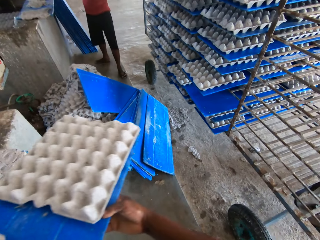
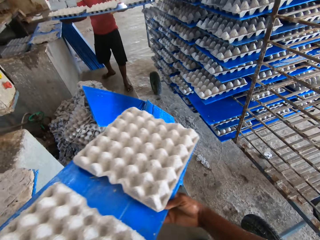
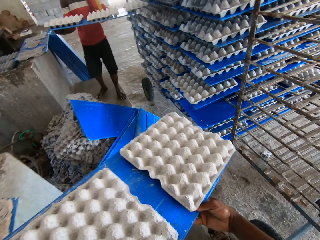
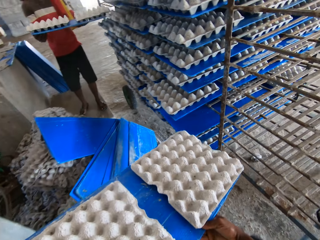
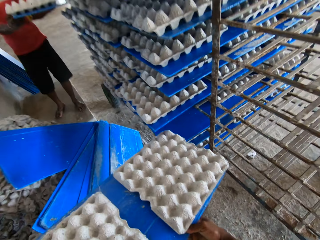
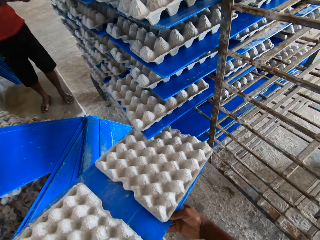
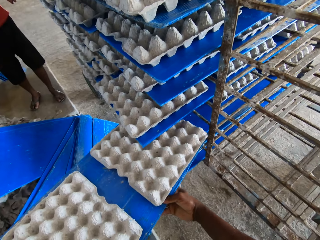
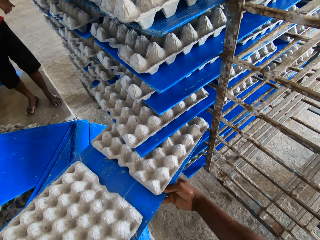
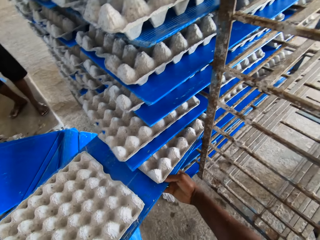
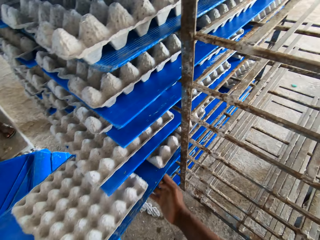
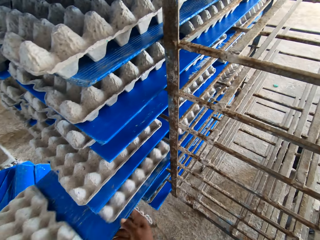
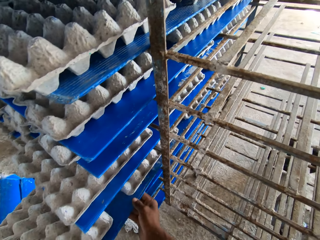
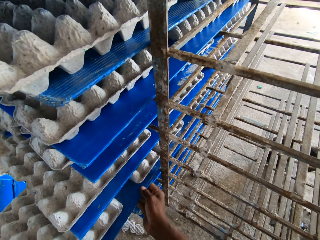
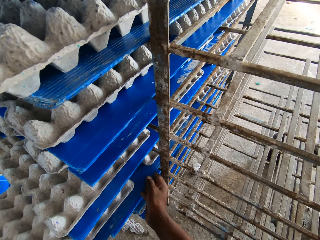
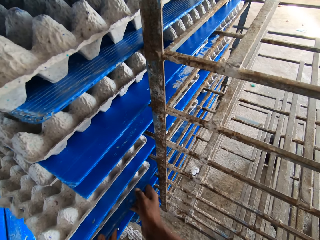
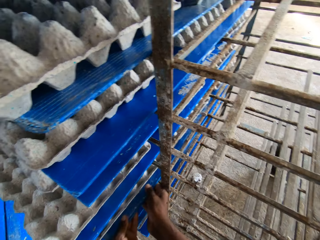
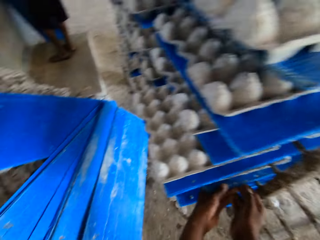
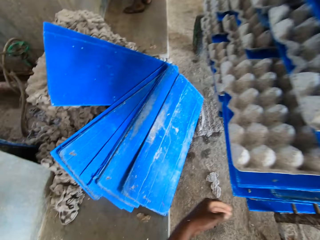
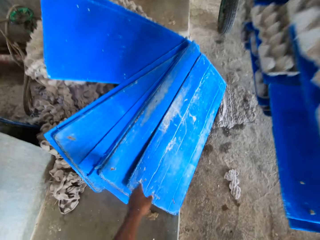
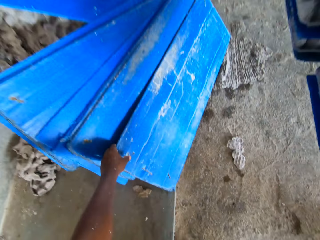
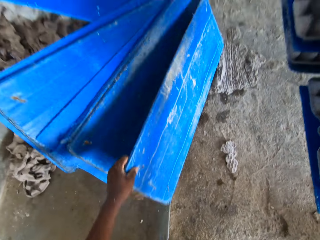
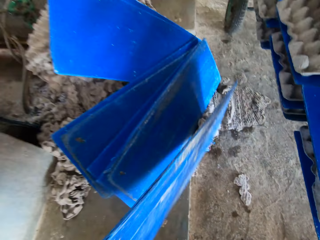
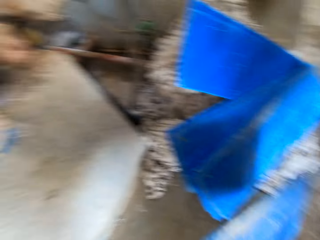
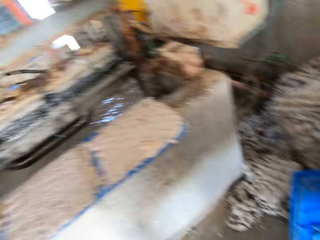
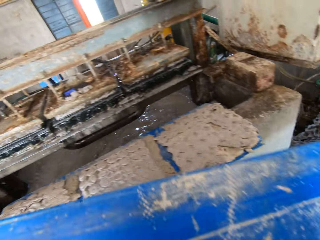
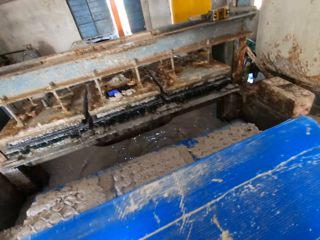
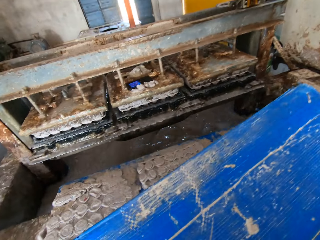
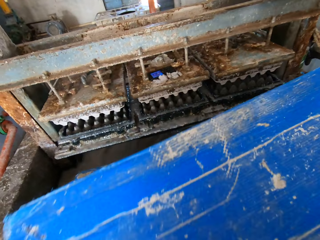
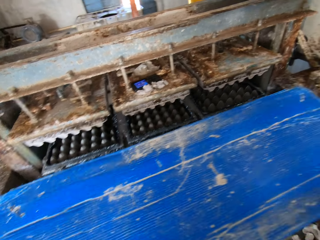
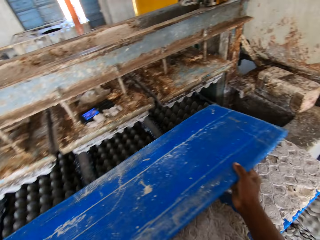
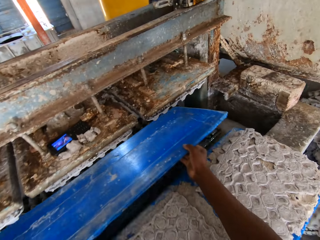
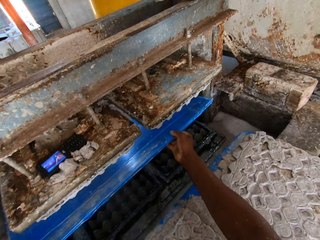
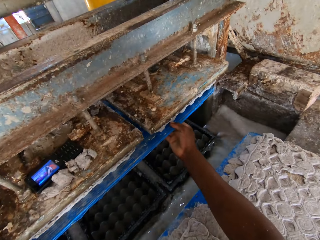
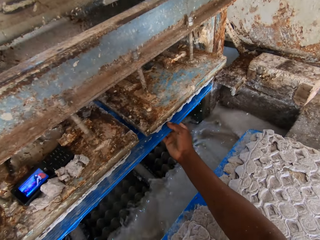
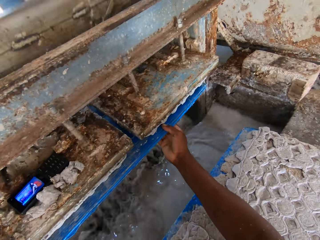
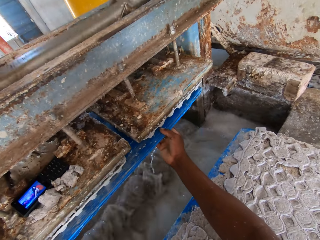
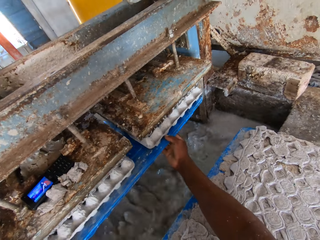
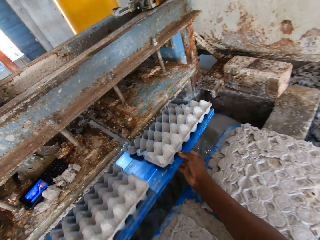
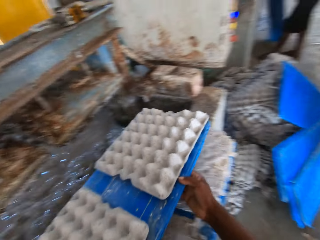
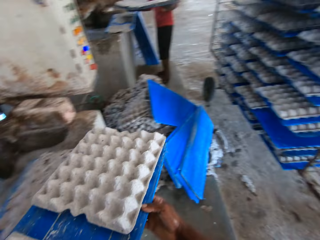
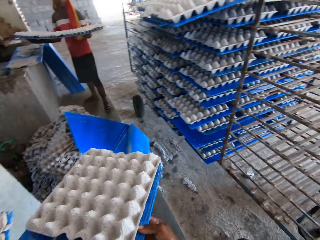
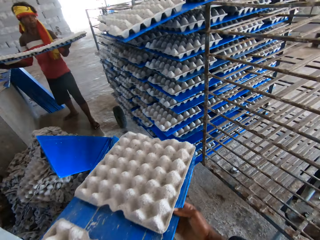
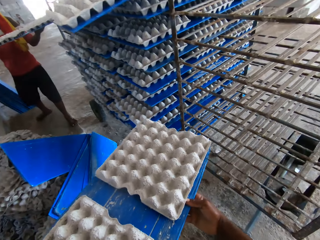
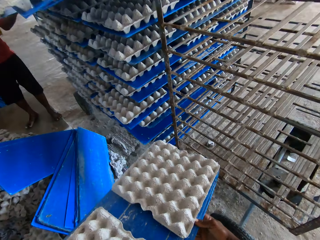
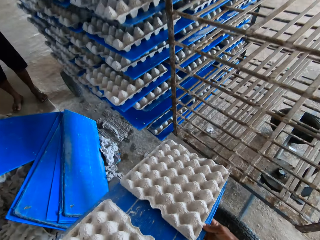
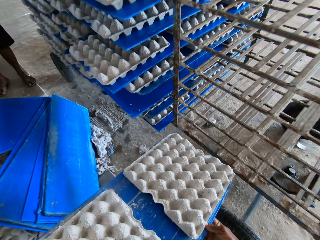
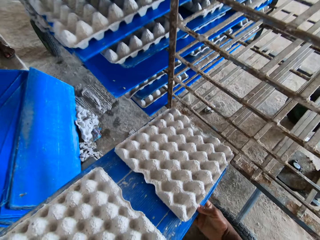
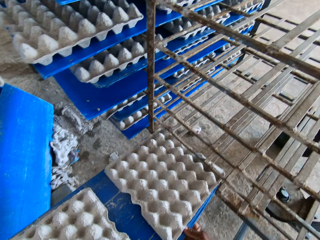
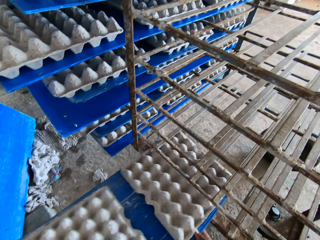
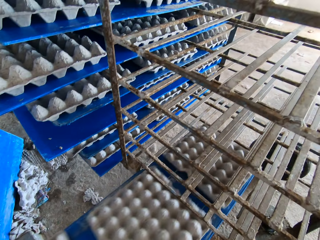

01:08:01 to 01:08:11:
The man places a board of egg crates on the rack with both hands. The camera wearer places the board of egg crates on the rack with both hands. He picks up a board from the ground with his left hand. He makes egg crates on the board in both hands with the egg carton making machine. He places the board on the egg tray making machine. The man places a board of egg crates on the rack with both hands. The camera wearer pulls the board with trays. He places the board of egg crates on the rack with both hands.

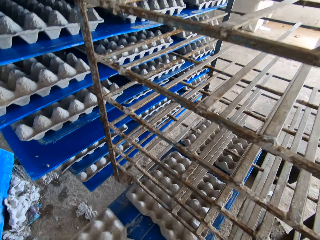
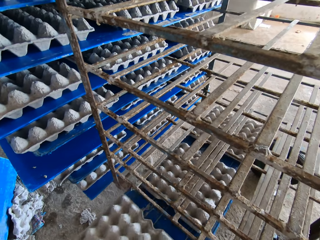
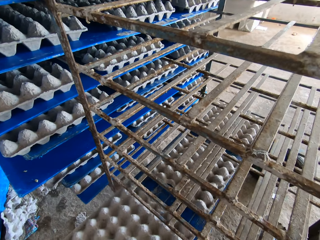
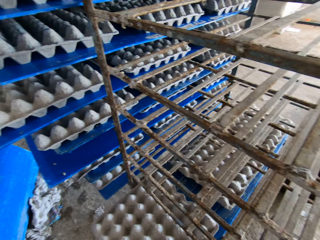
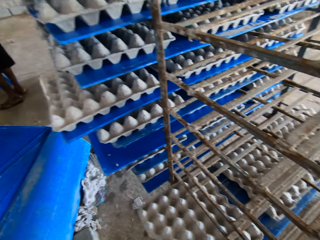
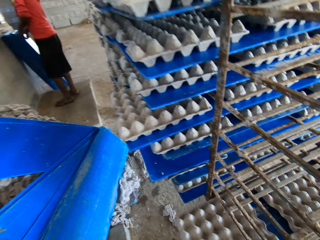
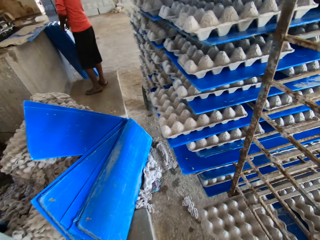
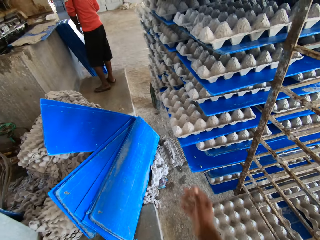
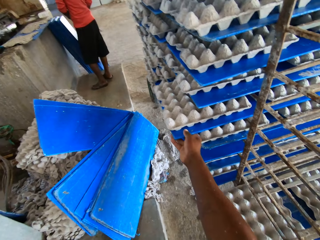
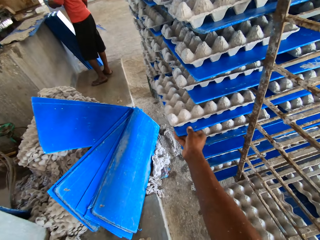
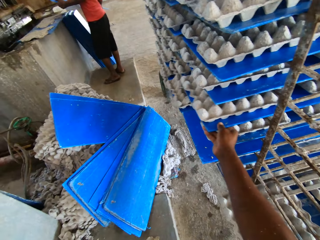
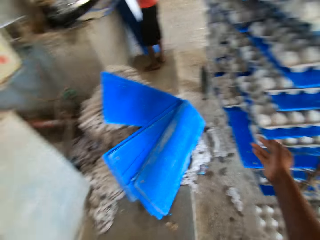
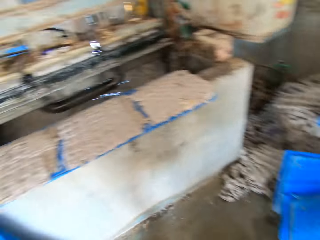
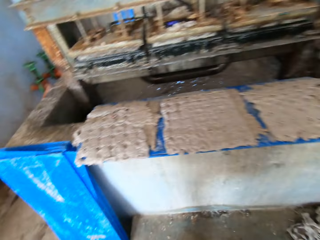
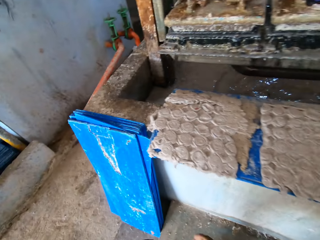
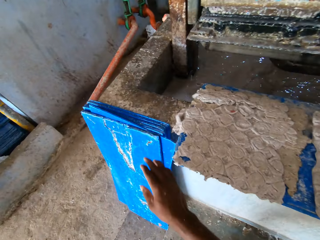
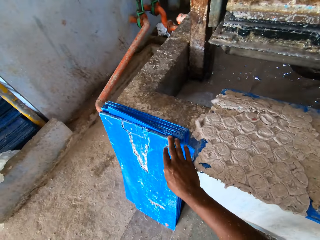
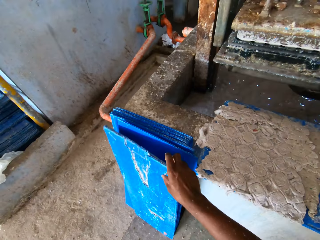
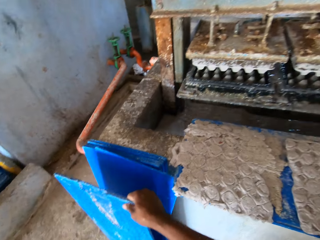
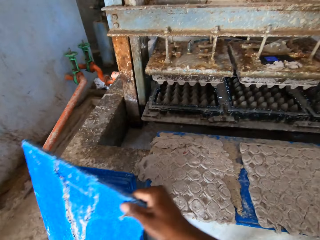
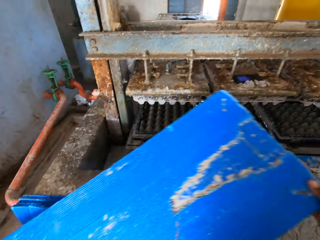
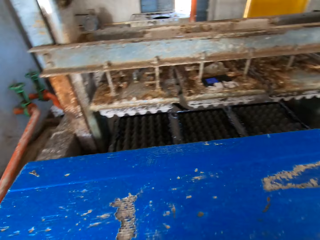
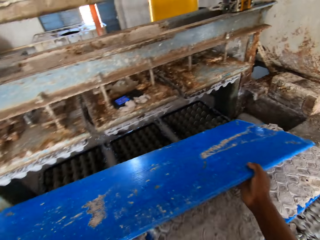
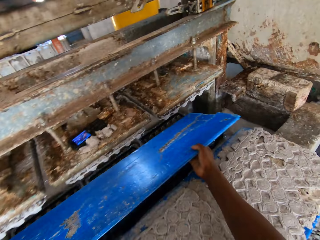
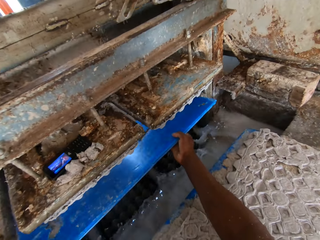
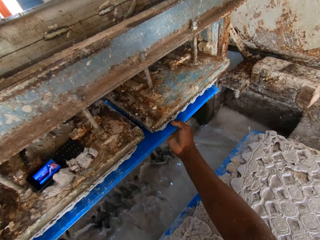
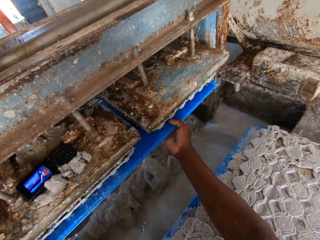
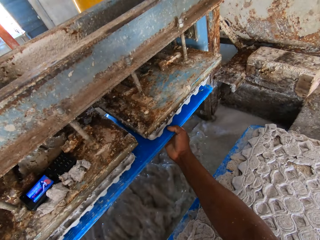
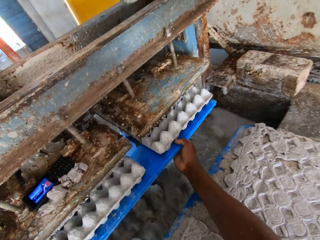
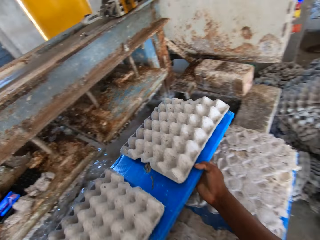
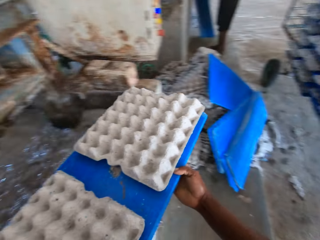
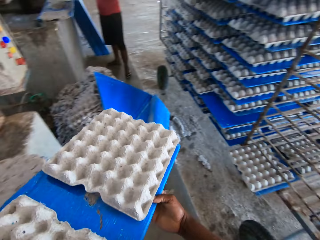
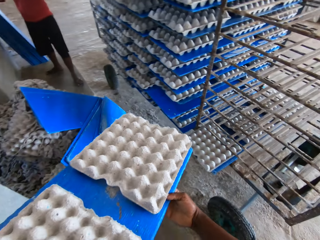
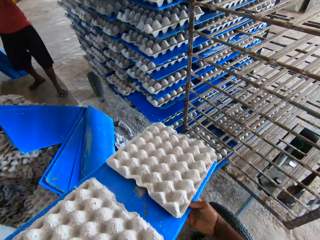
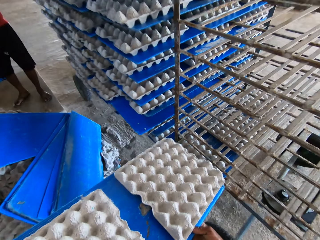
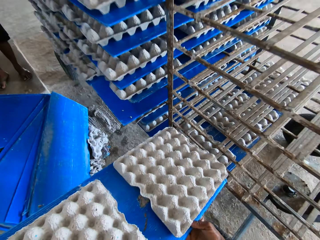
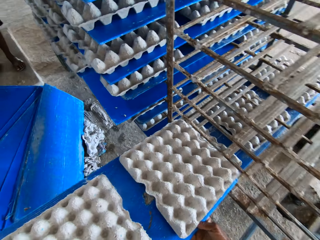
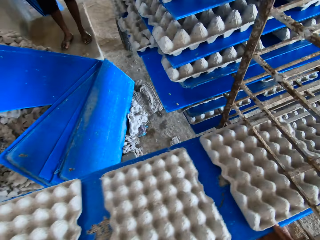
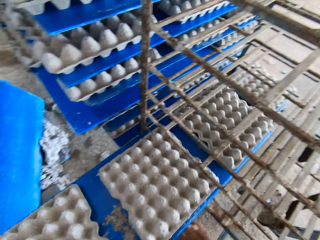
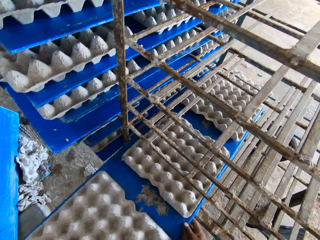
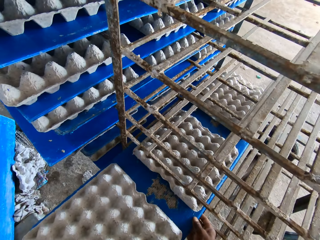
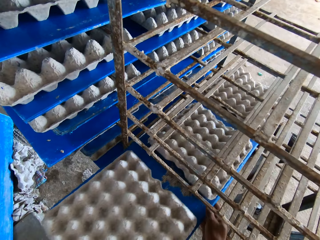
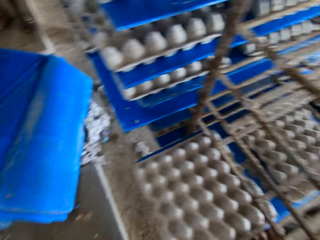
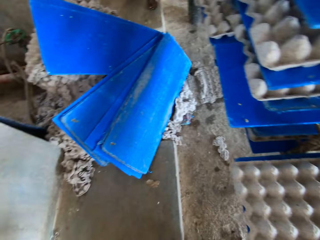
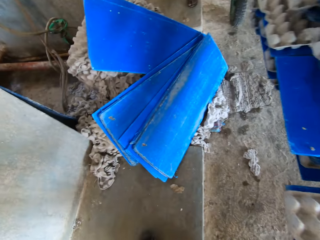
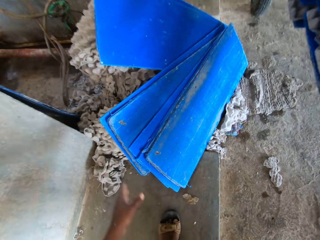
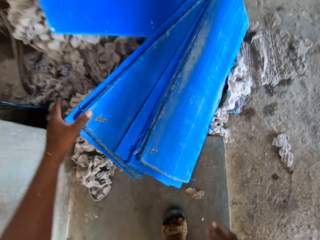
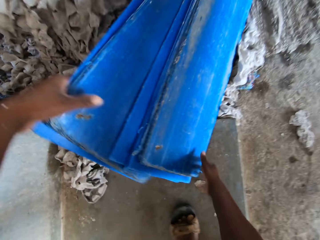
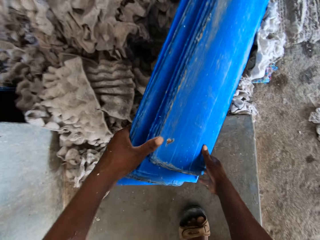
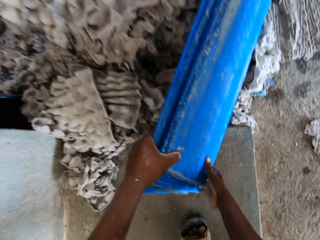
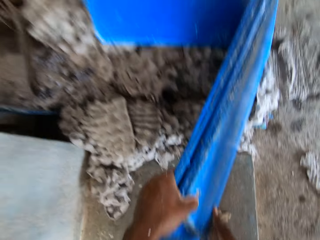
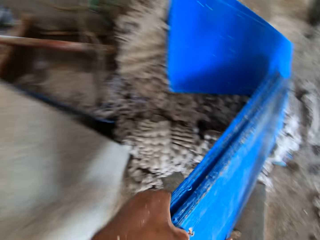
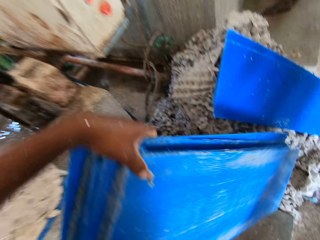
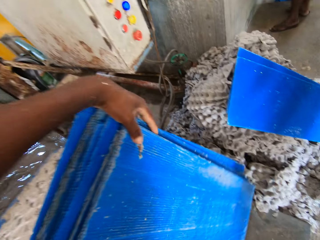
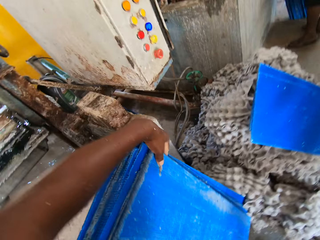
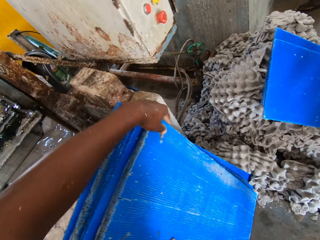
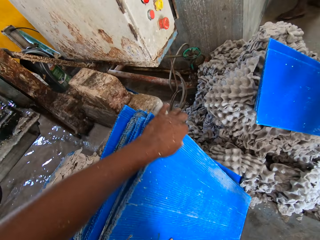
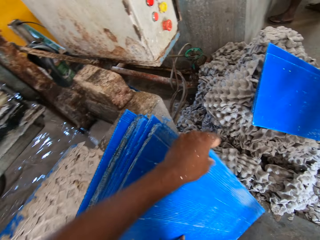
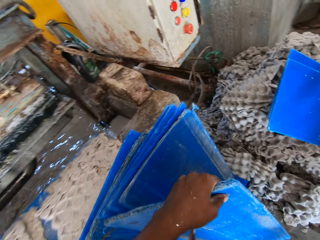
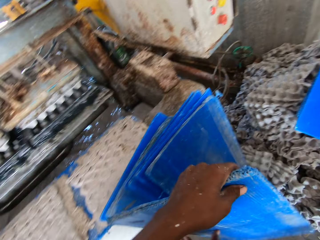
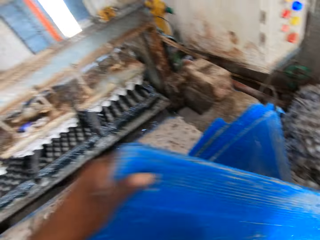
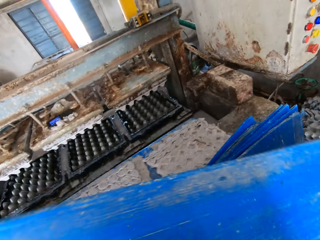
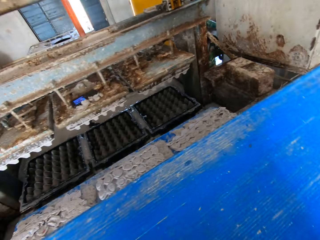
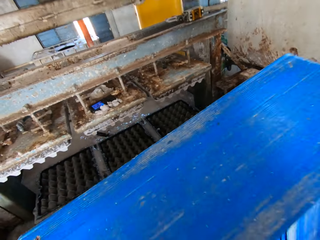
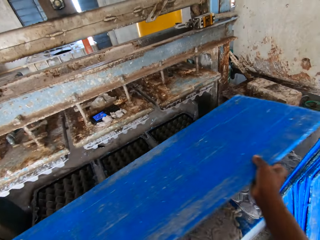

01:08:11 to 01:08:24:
A man picks an egg tray board. The camera wearer pushes the board with tray in the shelf. He picks up a board from the ground with his right hand. He makes egg crates on the board in both hands with the egg carton making machine. He inserts the board on the egg tray making machine. He pulls the board with tray. He places the board of egg crates on the rack with both hands. The man walks forward. The camera wearer moves some boards on the floor with both hands. He picks up a pile of boards and places the pile of boards on the floor. He picks up the board from the floor with his left hand.
